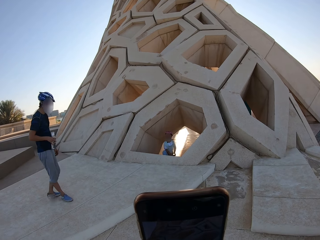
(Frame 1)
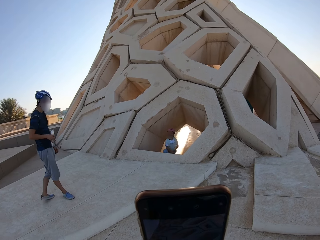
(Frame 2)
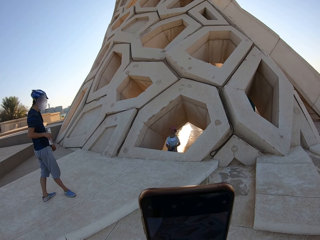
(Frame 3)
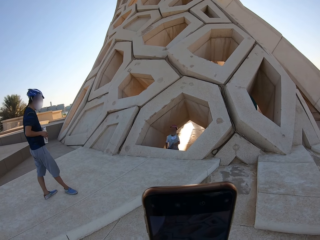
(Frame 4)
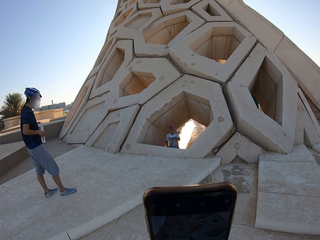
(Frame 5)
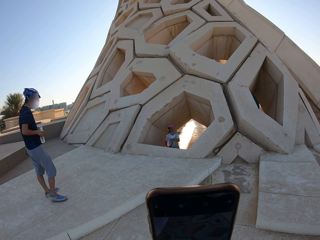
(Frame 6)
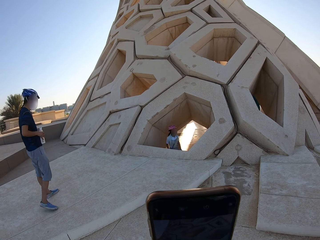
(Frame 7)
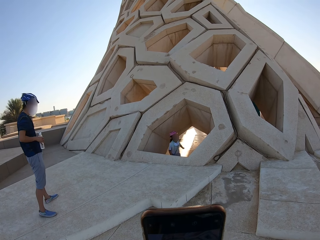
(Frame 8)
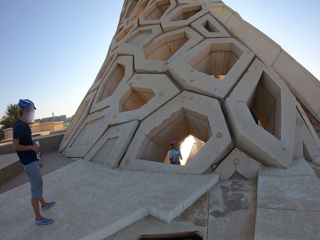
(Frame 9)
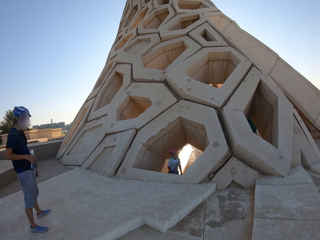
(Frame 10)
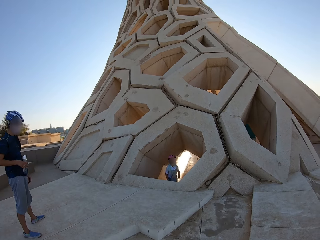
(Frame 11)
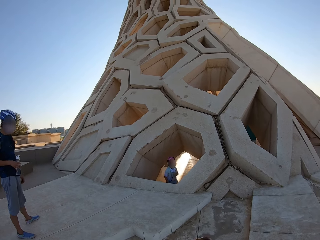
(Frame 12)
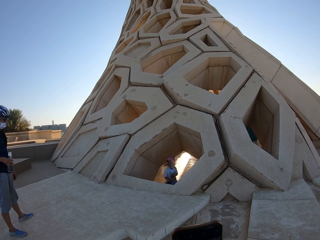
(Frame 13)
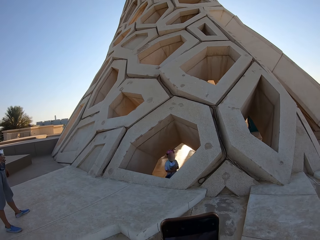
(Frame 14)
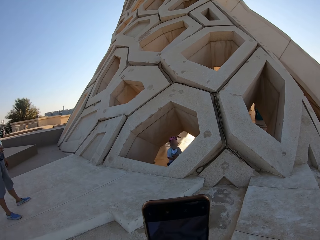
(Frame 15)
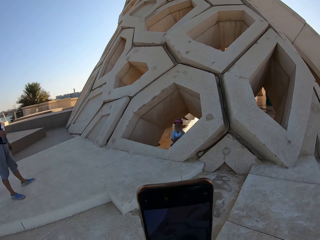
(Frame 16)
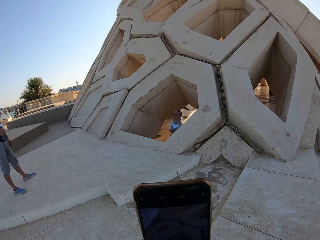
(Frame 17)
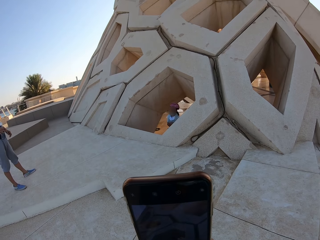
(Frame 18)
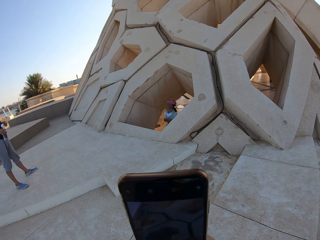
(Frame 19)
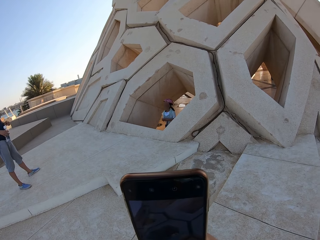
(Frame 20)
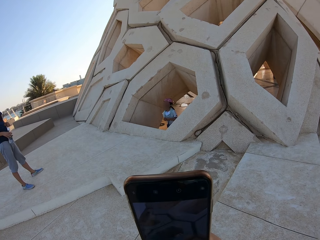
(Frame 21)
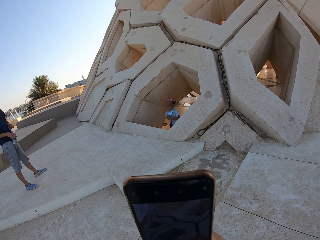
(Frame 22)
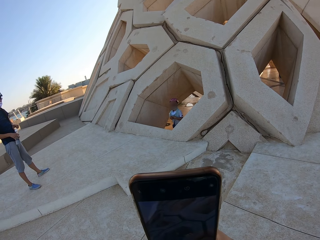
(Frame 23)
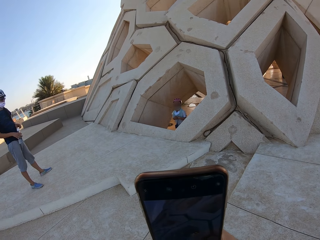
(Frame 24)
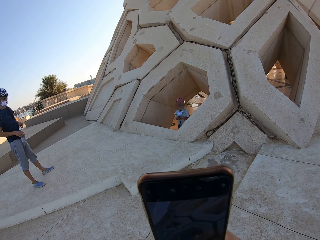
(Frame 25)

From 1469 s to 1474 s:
The camera wearer operates the phone.

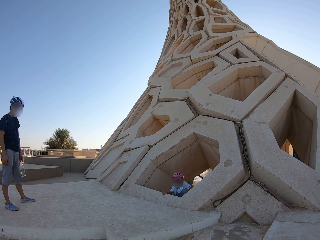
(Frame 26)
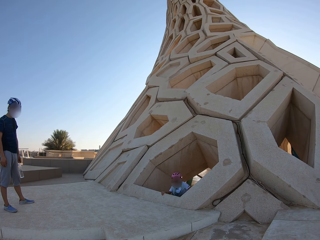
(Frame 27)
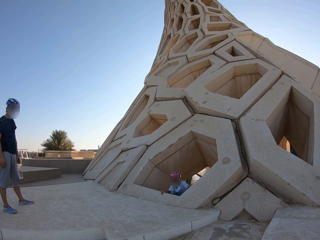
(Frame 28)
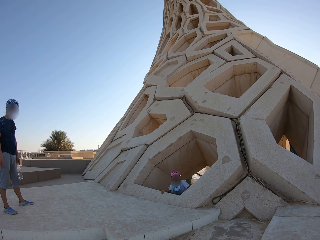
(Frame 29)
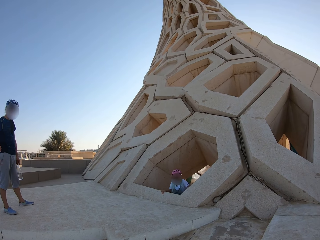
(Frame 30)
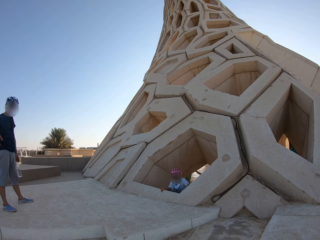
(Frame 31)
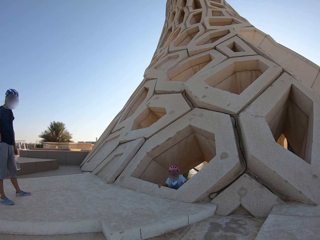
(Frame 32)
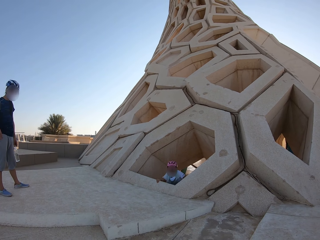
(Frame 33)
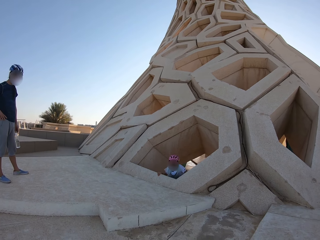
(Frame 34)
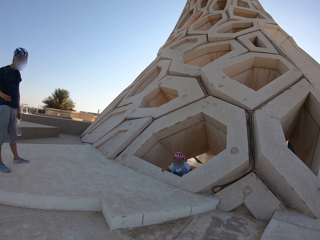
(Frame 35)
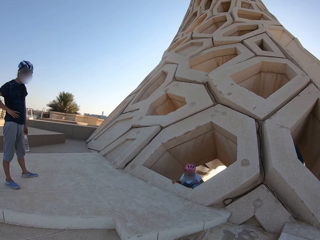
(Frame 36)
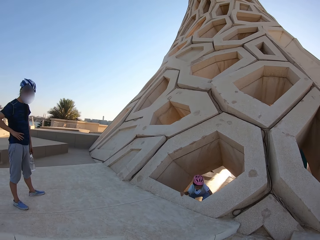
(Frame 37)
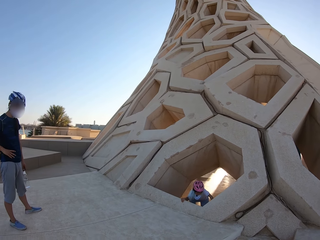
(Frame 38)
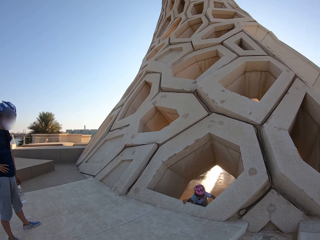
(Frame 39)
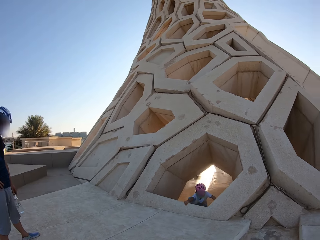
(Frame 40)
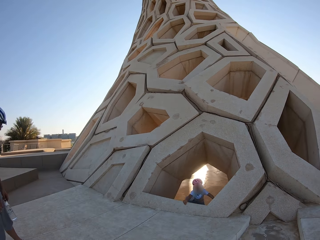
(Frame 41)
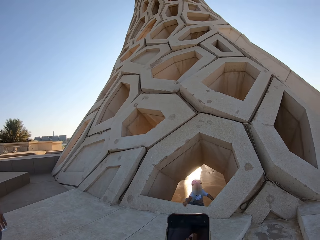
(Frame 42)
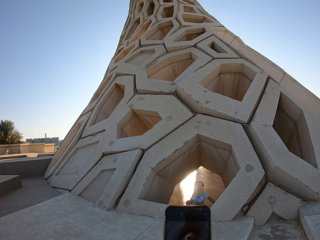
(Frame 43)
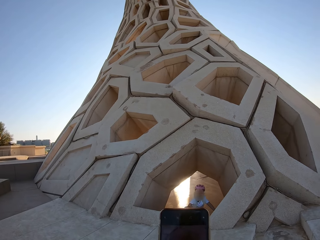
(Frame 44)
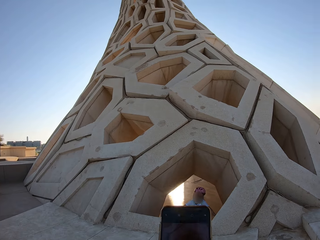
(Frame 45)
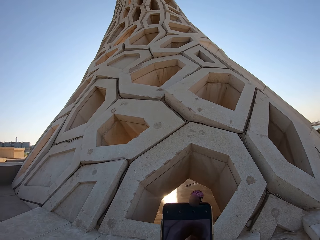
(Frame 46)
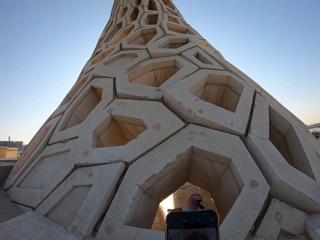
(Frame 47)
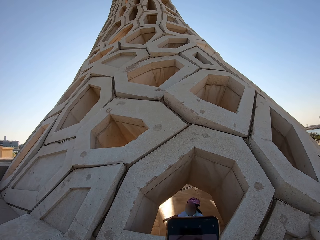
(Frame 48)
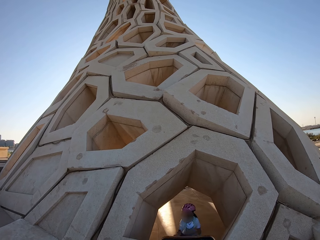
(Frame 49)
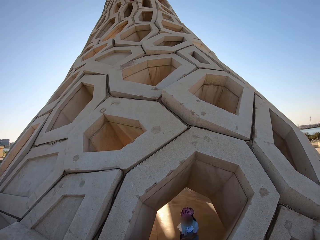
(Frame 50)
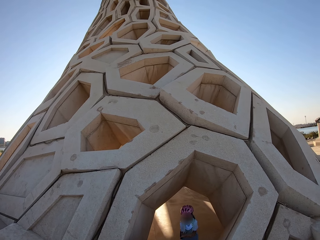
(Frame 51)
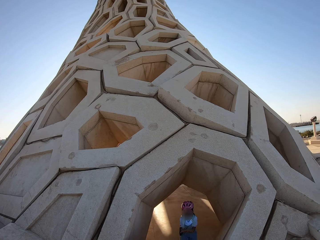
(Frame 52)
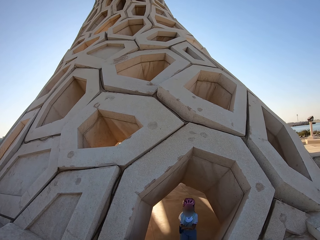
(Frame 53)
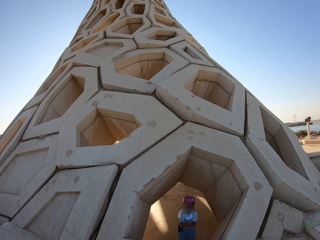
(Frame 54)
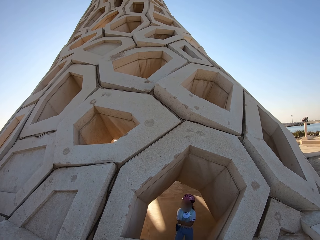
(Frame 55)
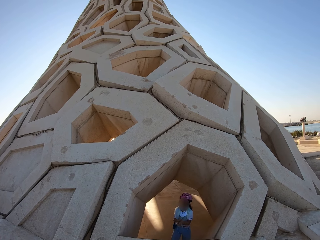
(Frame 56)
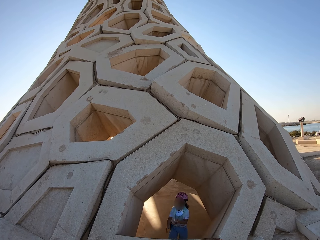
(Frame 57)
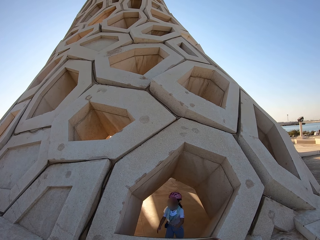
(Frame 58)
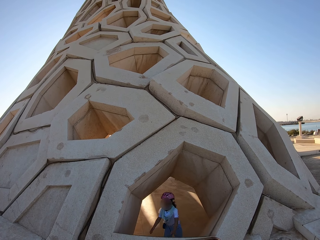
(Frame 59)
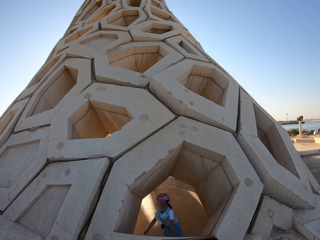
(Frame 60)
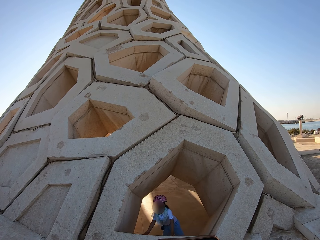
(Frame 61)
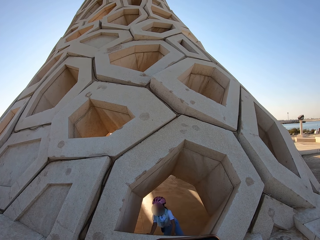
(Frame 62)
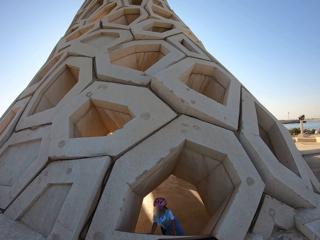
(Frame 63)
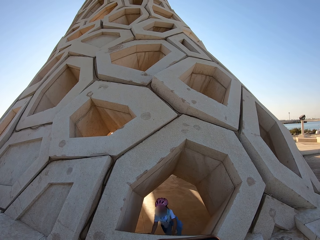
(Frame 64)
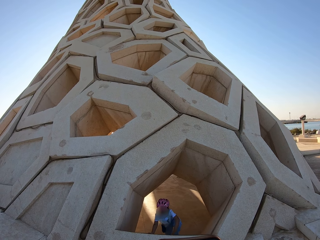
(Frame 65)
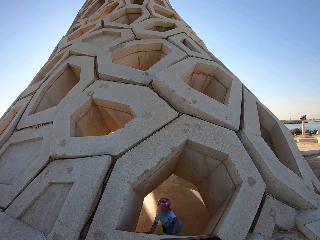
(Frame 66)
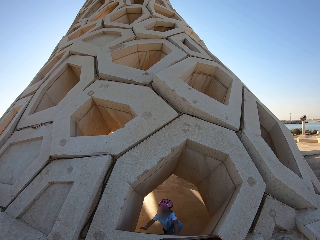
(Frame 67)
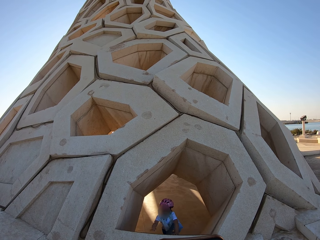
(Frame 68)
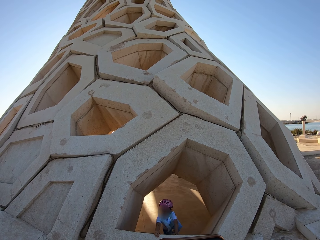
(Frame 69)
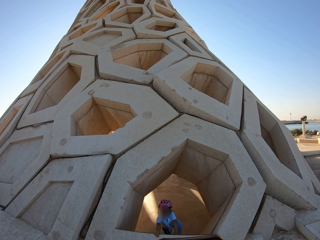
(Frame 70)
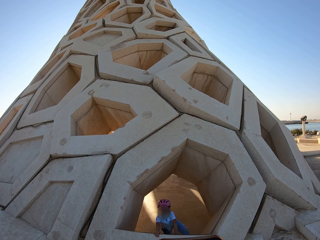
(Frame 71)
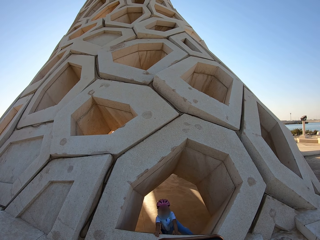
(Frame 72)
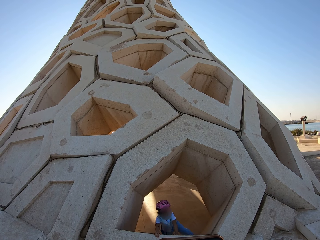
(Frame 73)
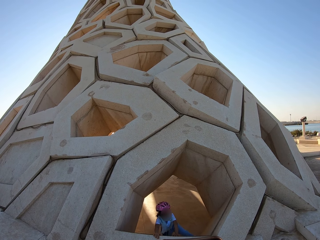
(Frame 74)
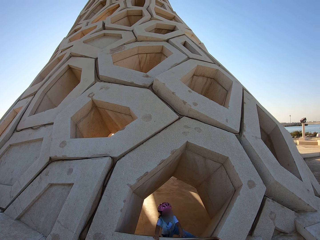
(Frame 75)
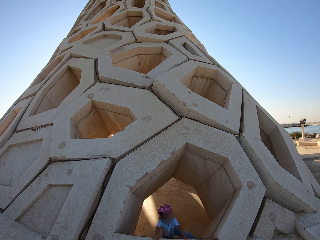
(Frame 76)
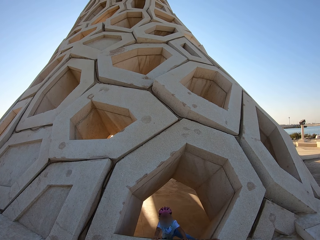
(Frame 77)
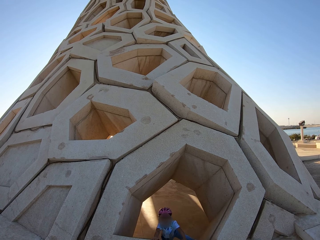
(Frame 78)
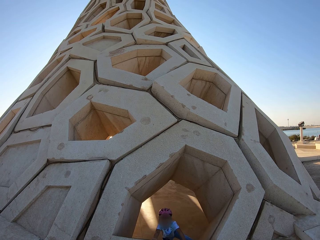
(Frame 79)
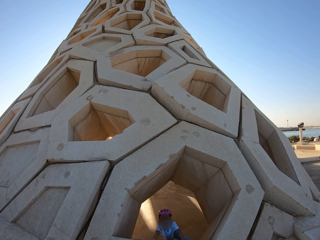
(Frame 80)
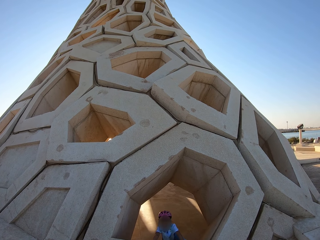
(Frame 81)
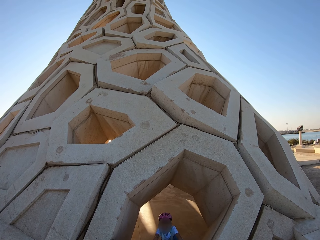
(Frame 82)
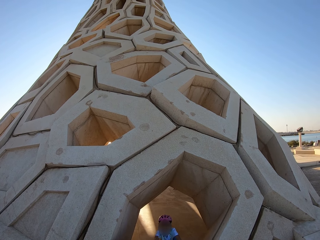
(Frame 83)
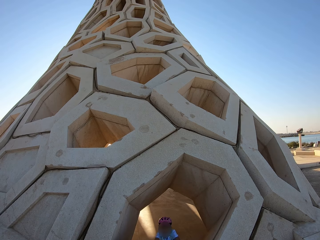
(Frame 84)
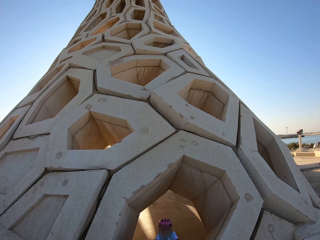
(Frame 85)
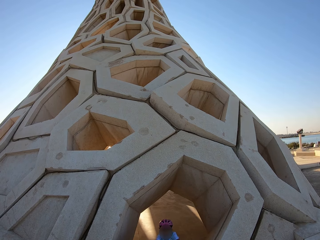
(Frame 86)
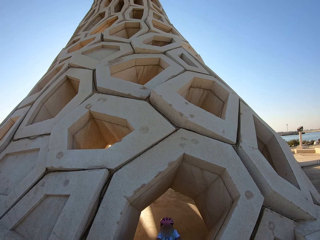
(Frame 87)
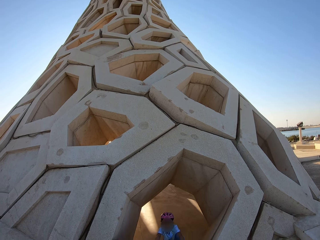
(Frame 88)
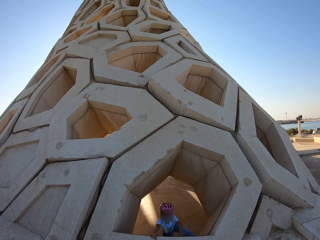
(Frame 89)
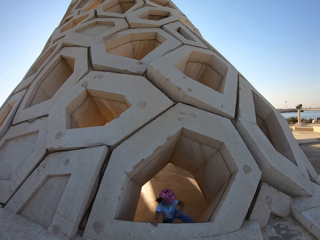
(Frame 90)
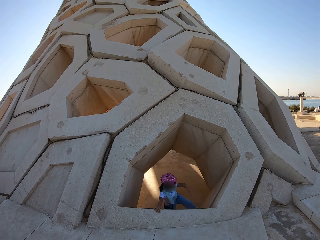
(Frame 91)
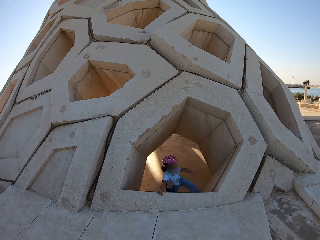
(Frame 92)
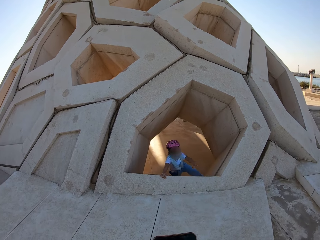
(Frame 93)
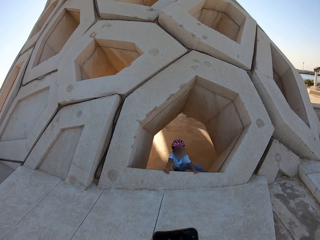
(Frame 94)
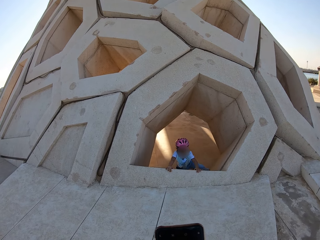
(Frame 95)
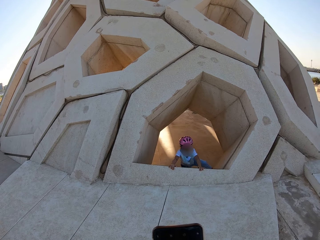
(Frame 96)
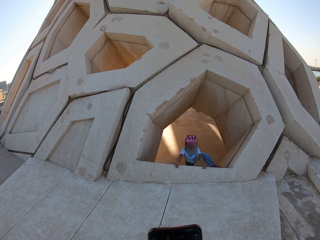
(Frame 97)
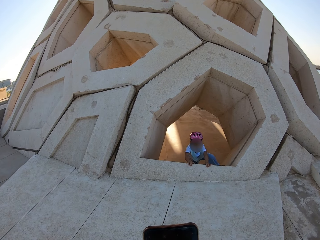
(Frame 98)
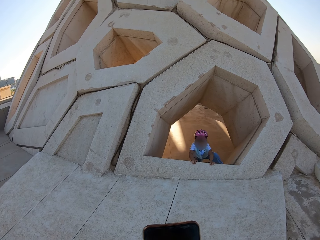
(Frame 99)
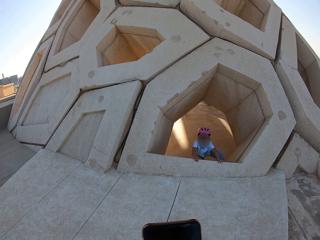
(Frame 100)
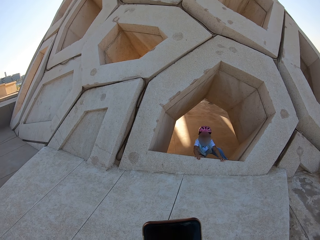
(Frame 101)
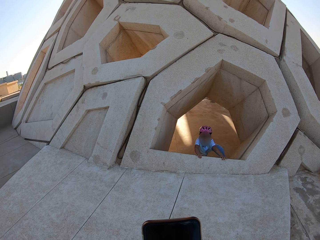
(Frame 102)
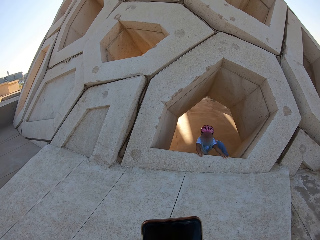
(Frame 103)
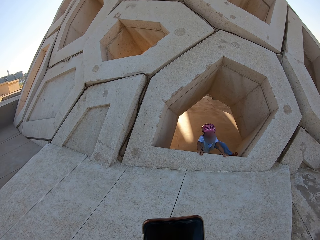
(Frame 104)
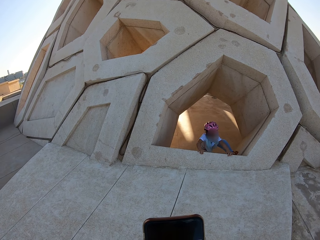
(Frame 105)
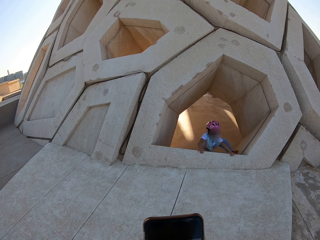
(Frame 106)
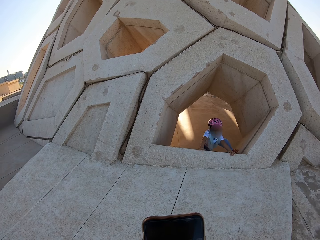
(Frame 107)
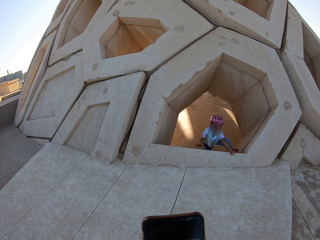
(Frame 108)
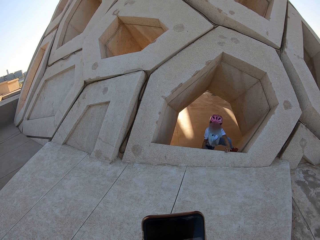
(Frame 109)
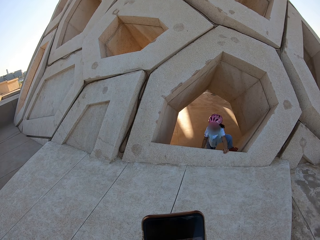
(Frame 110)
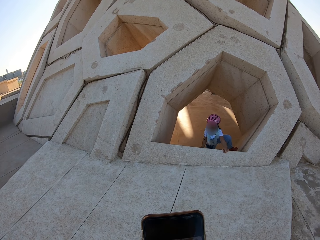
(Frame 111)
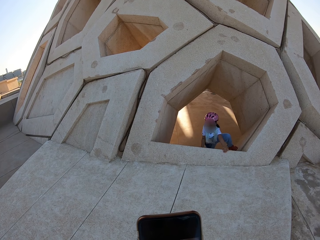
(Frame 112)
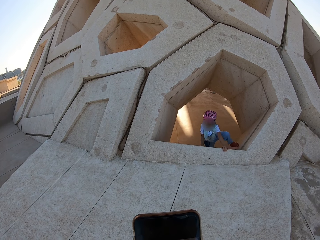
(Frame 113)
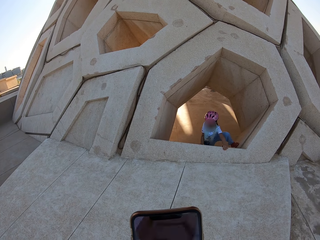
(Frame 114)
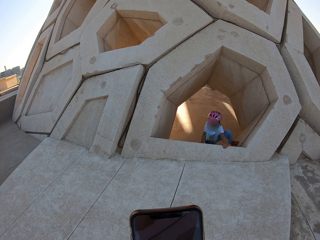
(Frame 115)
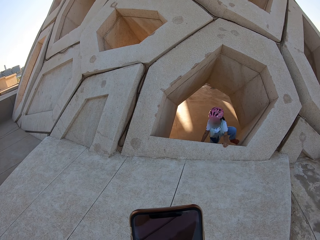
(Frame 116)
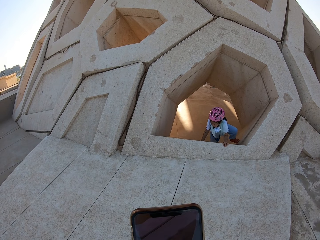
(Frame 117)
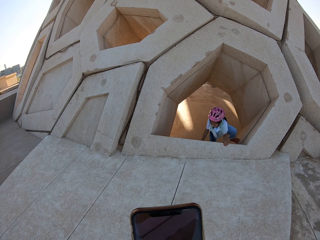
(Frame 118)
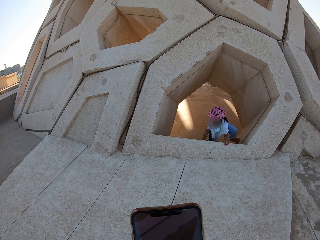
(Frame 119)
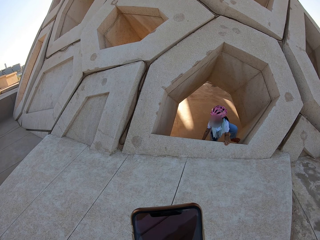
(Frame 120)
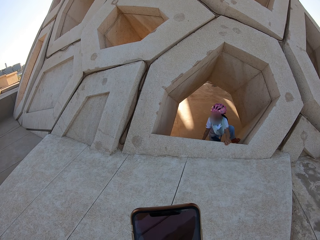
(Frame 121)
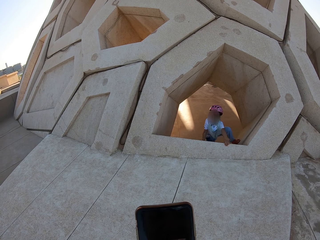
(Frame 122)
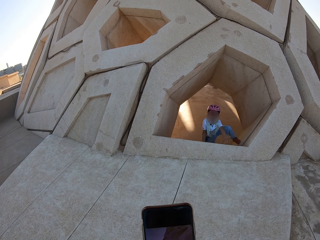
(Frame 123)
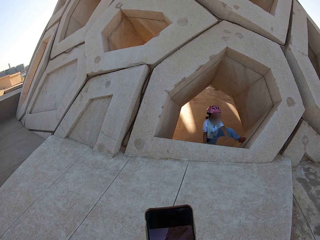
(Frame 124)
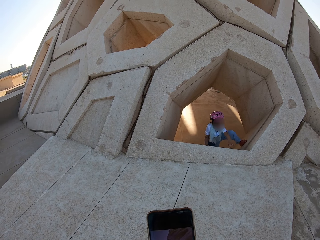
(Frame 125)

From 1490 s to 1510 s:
The camera wearer walks around. They record a video with a phone. A person climbs up the monument.
